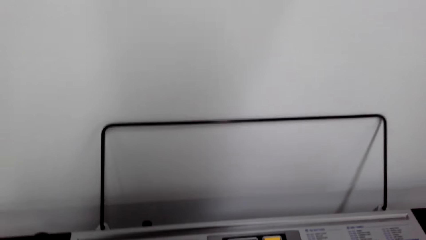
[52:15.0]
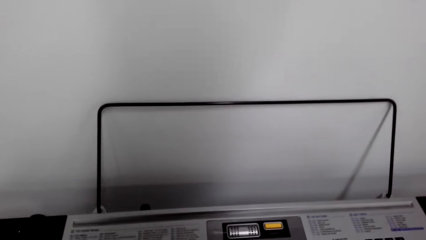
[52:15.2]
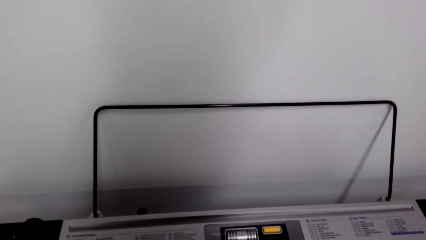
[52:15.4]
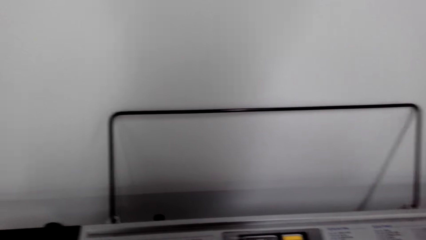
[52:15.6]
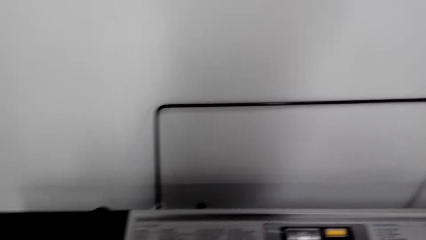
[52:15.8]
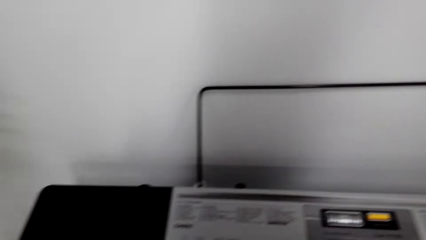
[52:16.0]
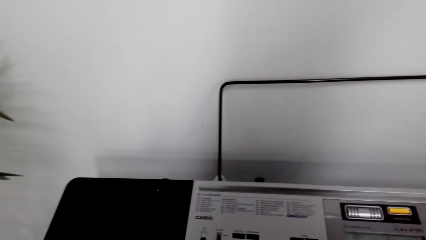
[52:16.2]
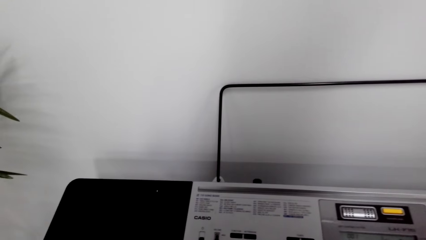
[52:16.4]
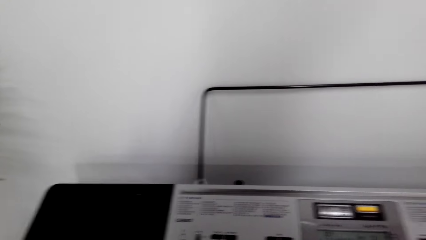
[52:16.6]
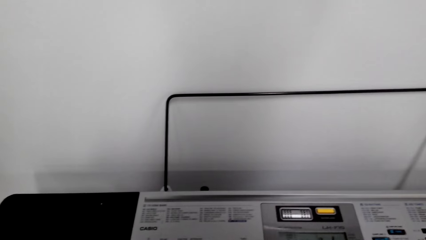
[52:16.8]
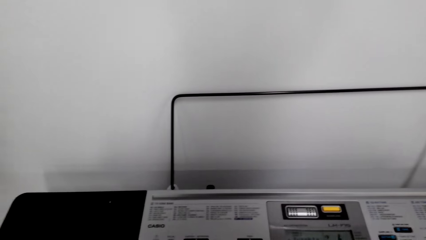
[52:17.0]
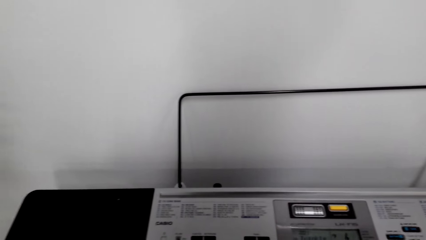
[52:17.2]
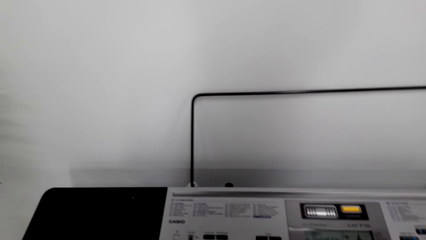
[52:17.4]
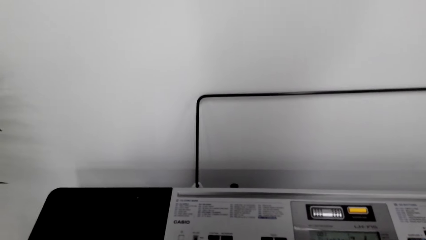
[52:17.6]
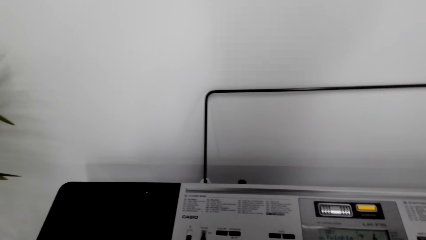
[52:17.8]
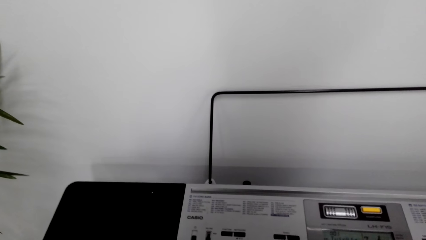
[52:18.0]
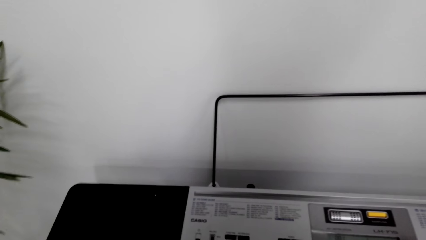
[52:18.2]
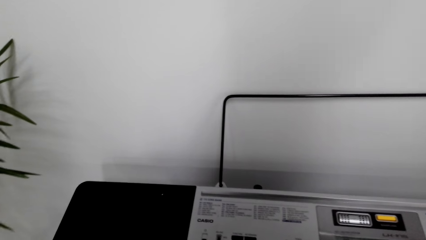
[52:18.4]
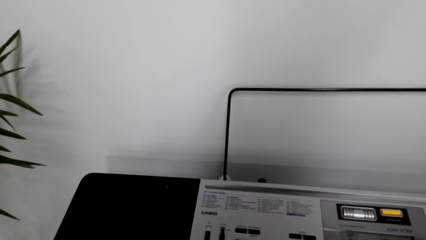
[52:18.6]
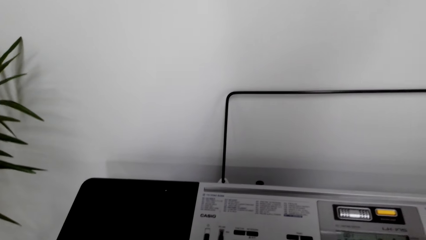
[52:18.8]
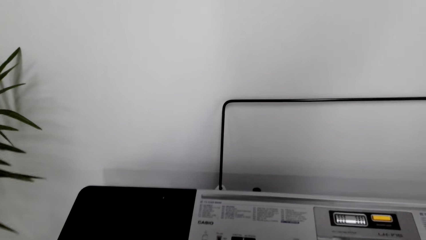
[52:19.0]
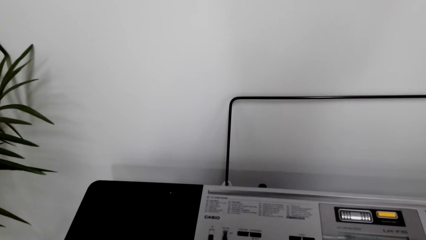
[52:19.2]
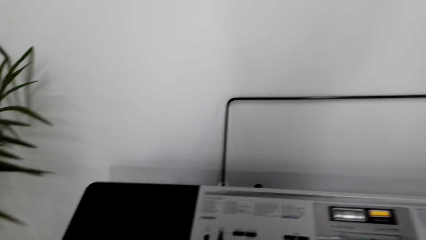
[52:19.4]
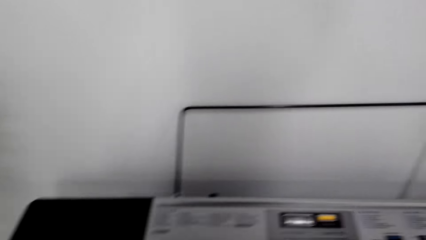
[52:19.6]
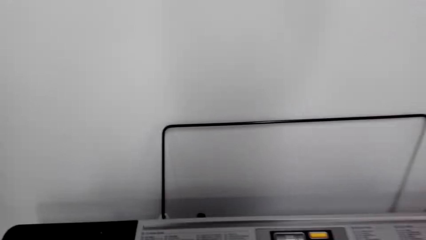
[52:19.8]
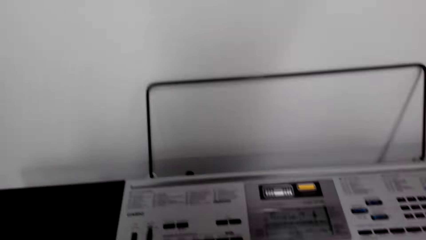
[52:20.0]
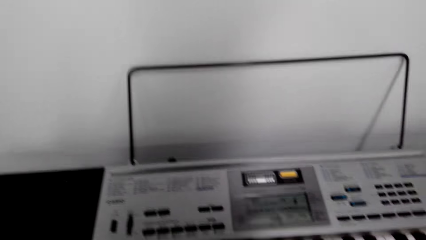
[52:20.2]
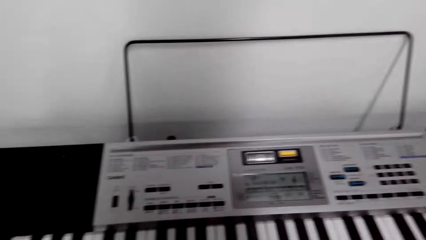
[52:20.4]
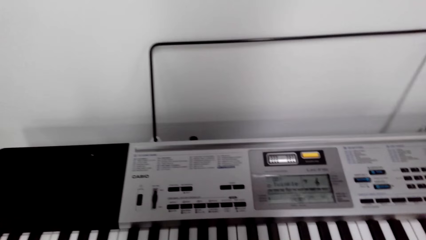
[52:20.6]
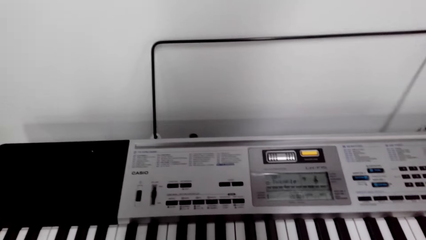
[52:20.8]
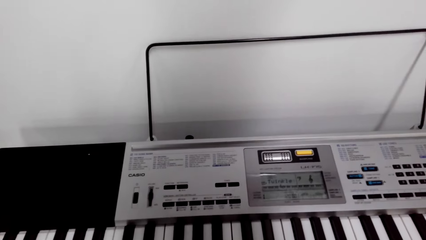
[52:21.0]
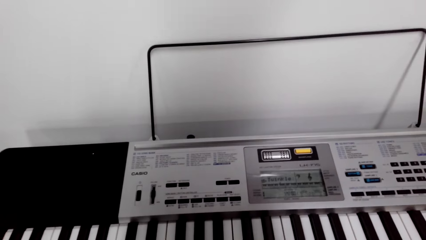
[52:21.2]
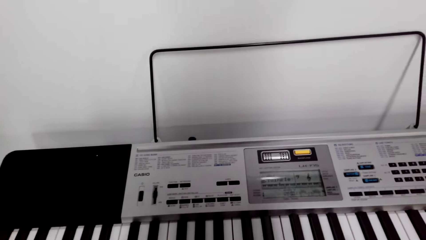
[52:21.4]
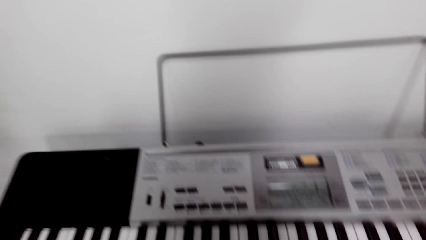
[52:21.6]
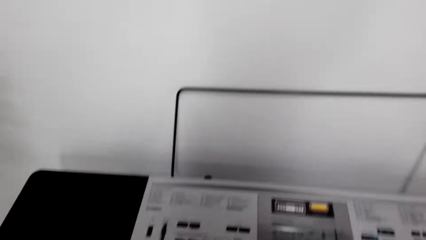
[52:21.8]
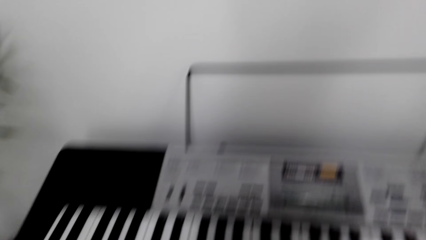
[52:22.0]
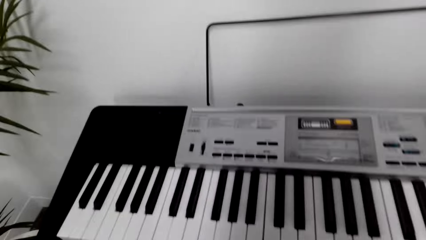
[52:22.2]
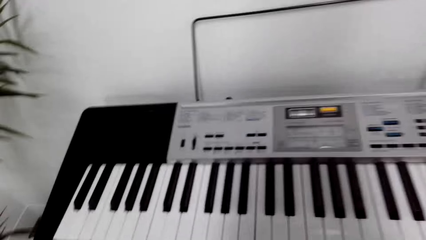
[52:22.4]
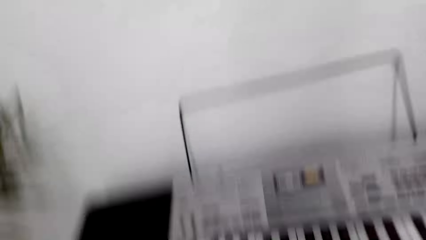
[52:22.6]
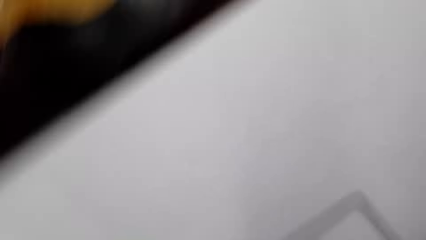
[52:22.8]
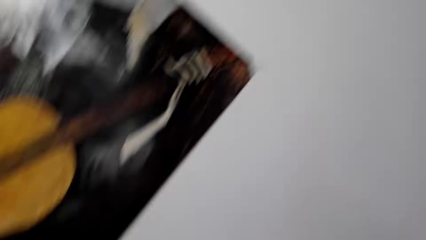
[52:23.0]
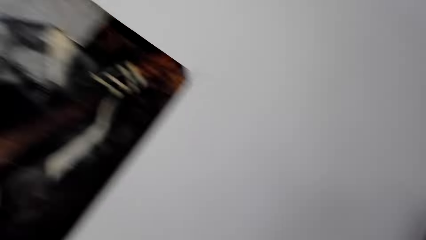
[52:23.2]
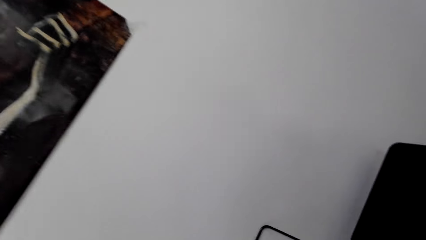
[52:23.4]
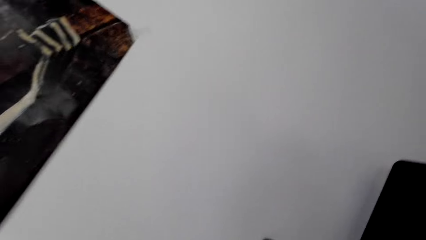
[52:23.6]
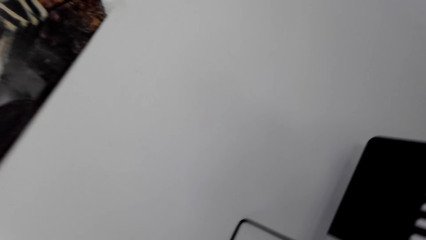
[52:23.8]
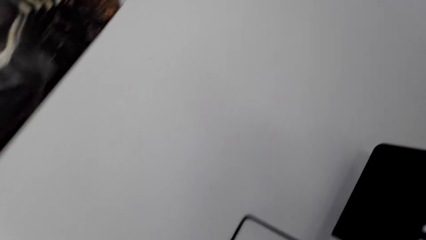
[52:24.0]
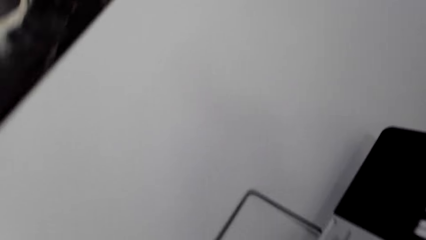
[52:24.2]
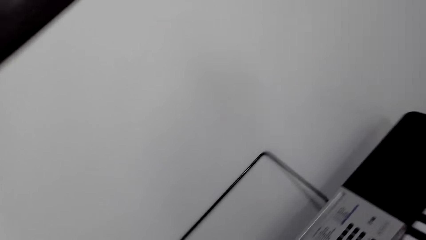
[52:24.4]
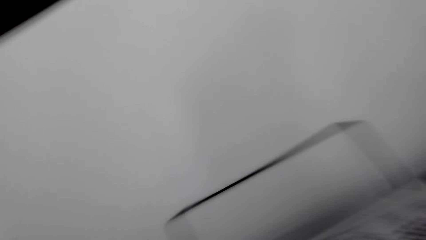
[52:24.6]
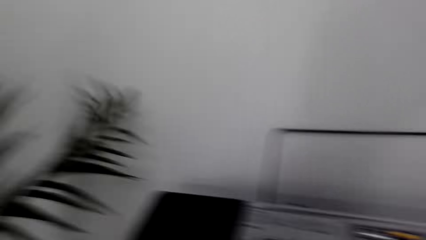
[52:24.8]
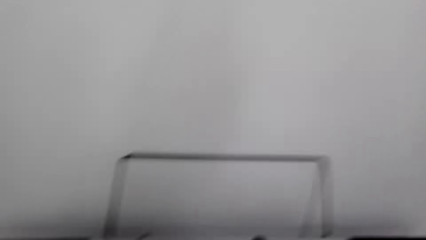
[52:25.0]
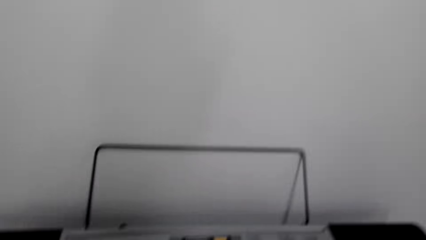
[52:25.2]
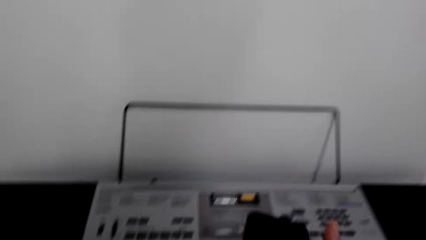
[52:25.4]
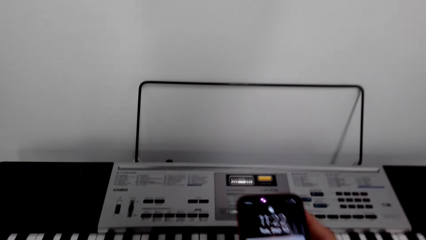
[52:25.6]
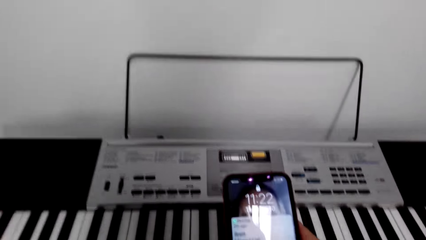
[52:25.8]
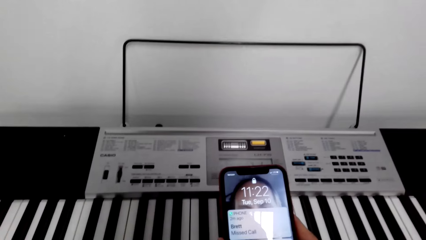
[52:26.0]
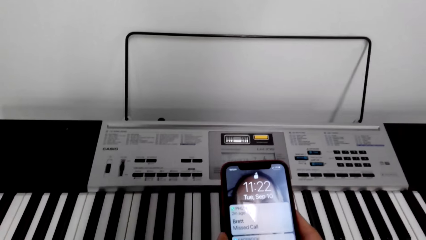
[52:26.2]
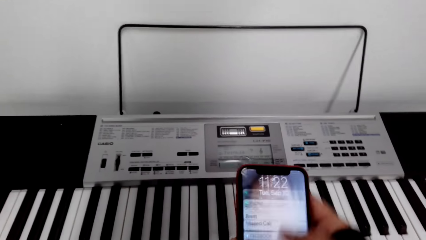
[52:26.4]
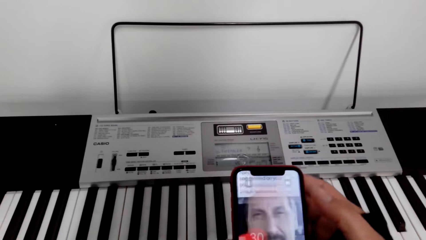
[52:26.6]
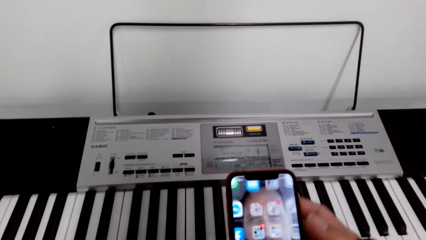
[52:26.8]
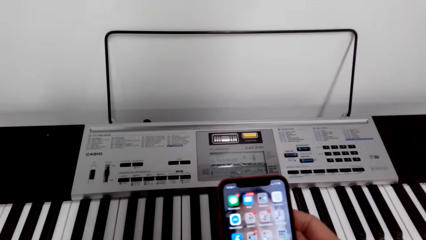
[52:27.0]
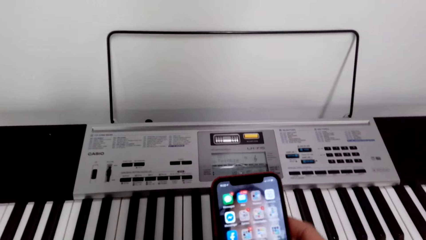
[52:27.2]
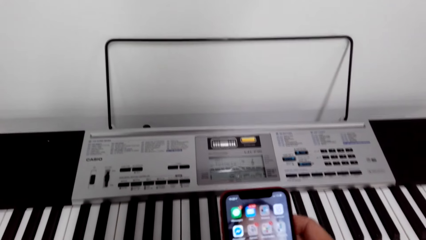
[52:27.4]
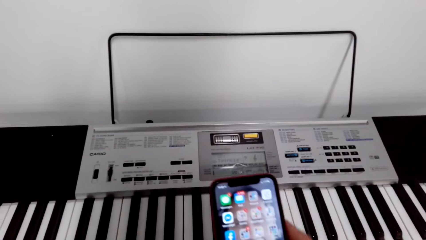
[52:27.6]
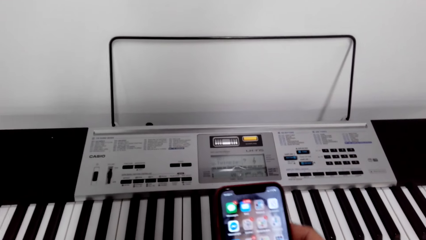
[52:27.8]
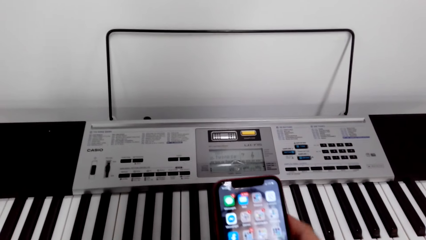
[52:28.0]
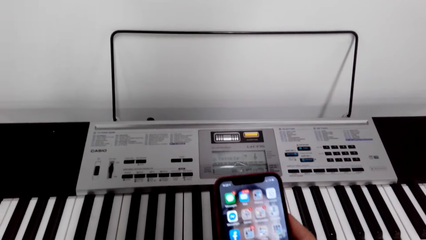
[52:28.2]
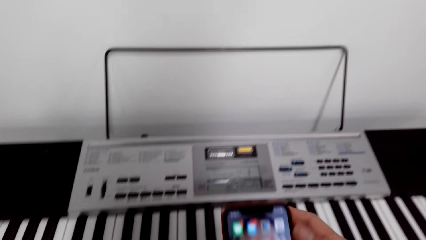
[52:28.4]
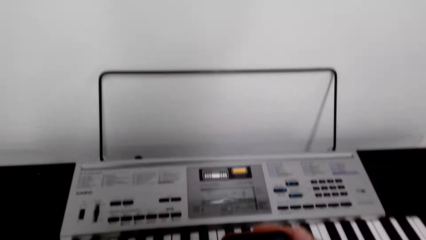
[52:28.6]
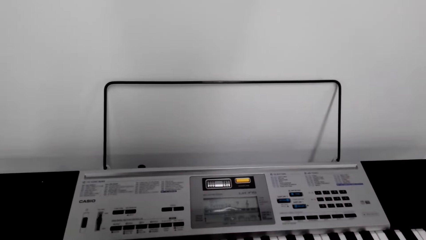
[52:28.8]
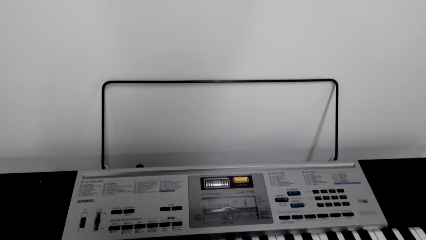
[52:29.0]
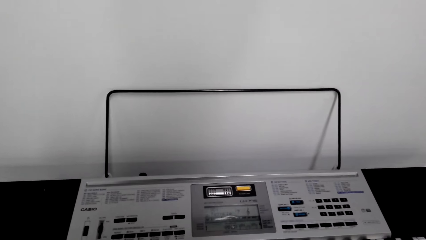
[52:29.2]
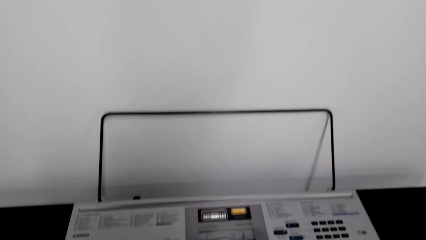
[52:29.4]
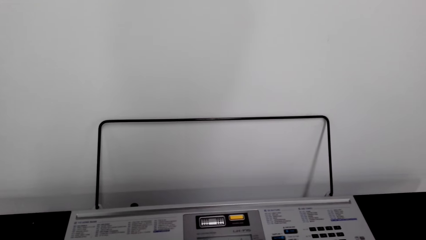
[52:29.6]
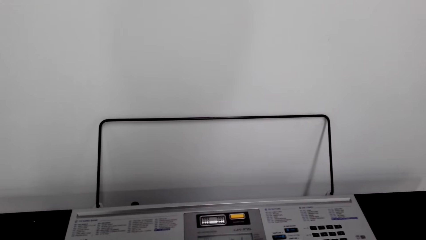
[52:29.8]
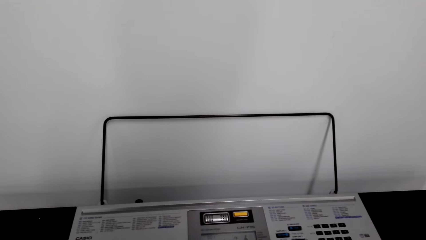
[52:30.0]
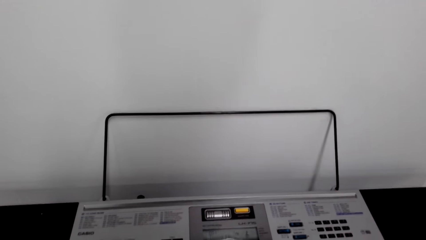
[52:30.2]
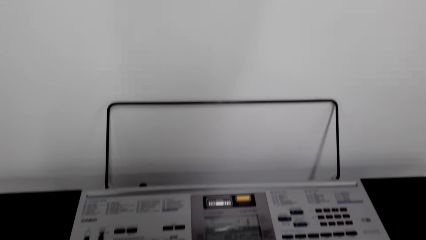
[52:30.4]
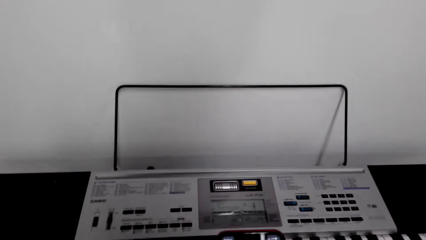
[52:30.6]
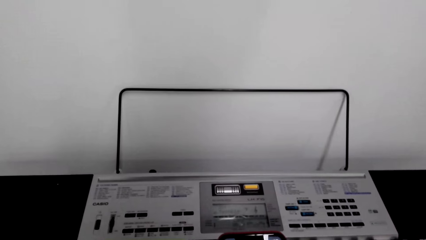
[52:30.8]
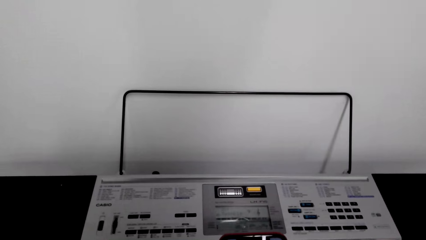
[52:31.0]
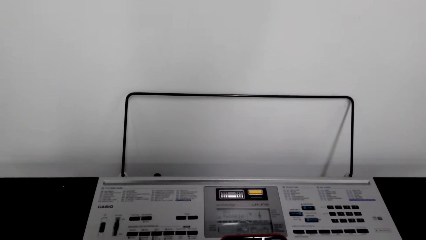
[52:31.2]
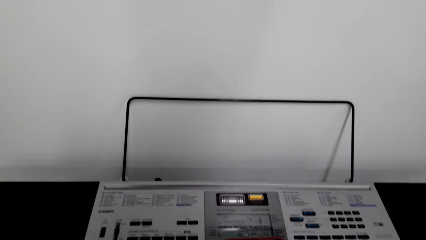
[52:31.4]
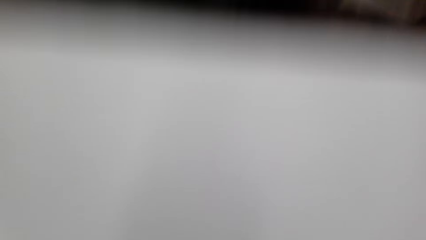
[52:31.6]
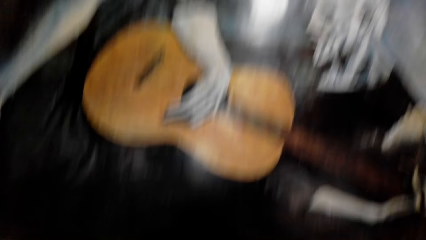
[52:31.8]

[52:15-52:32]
The camera wearer holds the phone. They scroll on the phone. They are looking on the phone.
